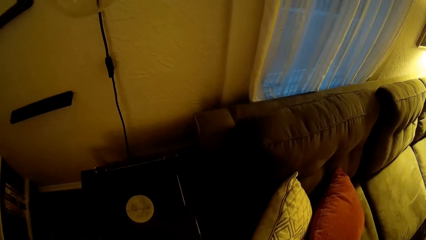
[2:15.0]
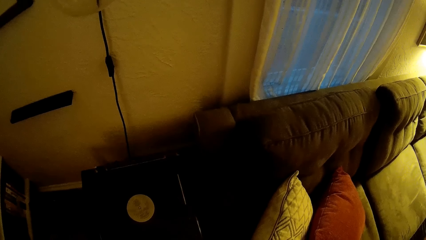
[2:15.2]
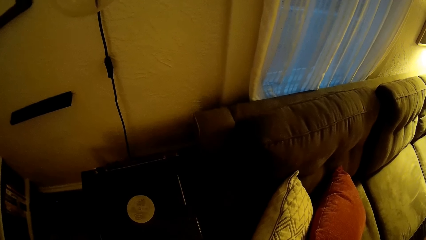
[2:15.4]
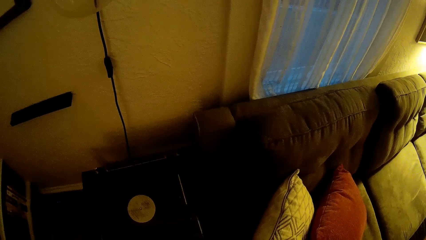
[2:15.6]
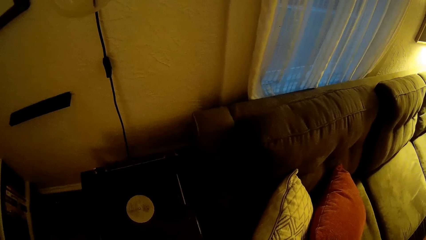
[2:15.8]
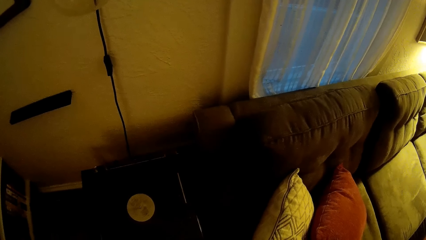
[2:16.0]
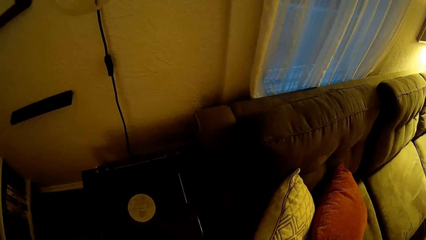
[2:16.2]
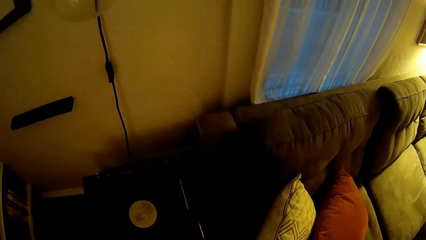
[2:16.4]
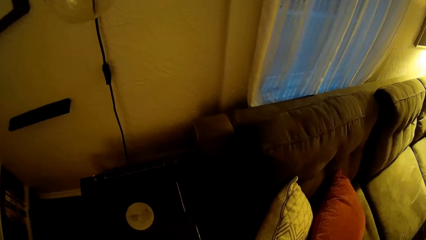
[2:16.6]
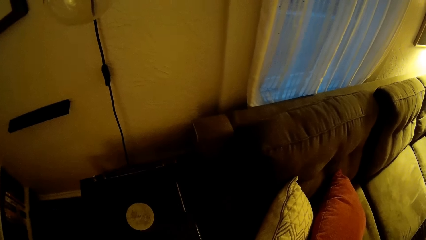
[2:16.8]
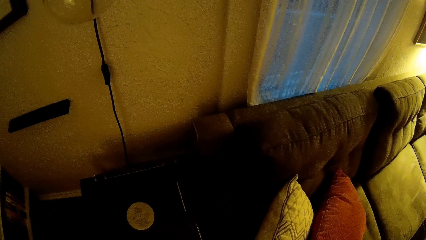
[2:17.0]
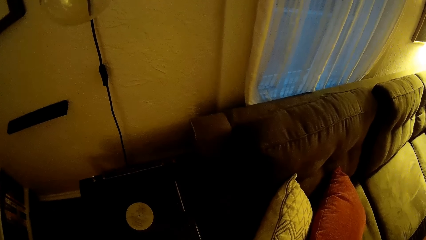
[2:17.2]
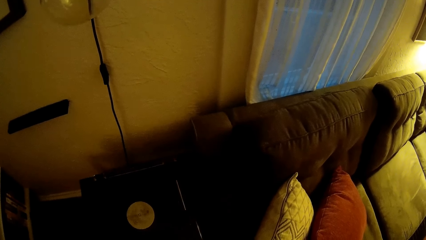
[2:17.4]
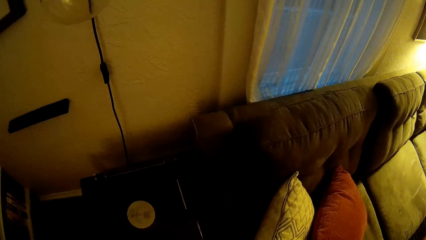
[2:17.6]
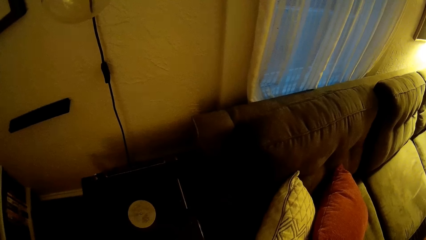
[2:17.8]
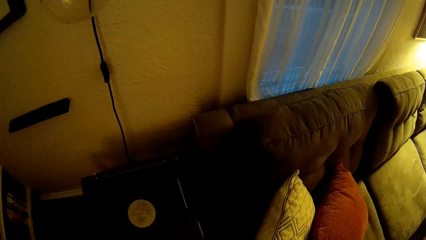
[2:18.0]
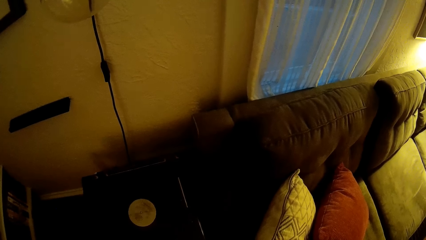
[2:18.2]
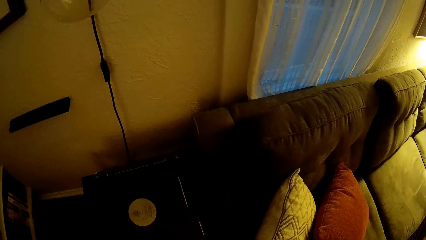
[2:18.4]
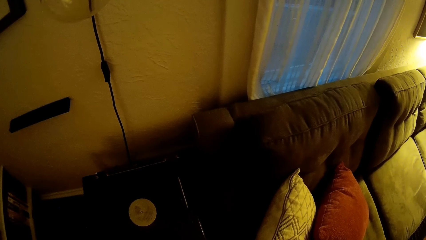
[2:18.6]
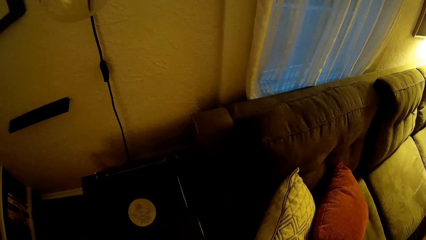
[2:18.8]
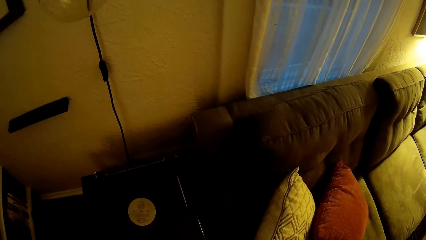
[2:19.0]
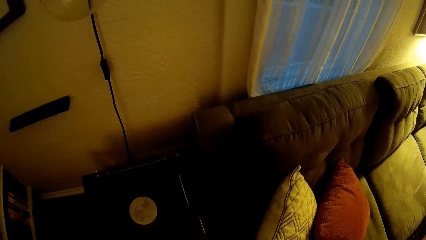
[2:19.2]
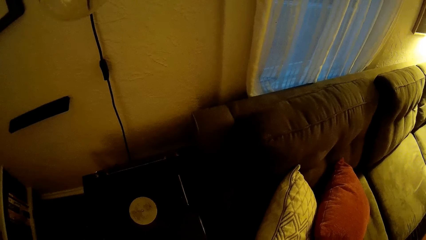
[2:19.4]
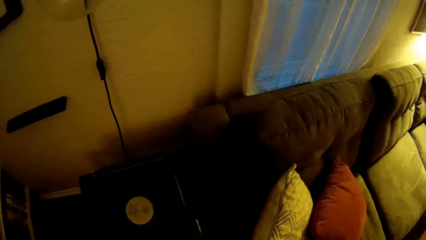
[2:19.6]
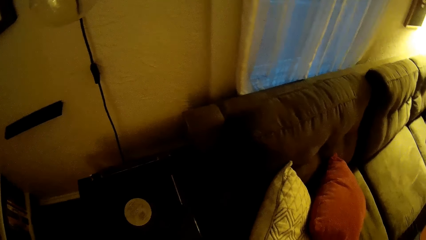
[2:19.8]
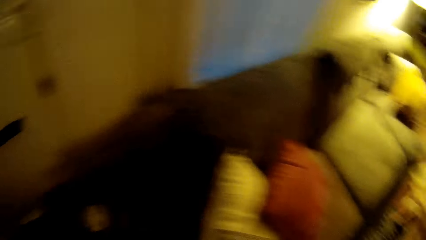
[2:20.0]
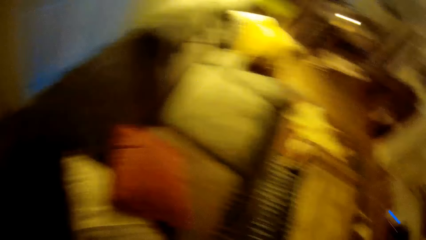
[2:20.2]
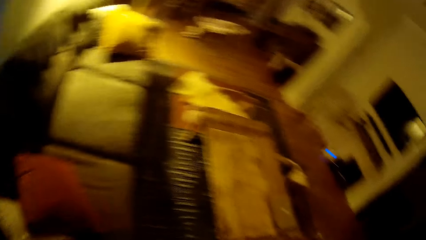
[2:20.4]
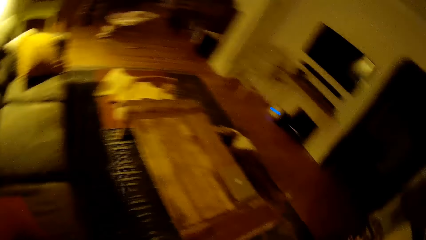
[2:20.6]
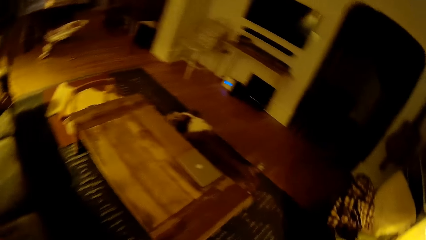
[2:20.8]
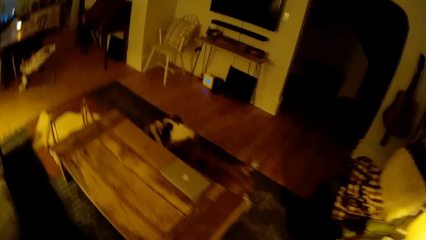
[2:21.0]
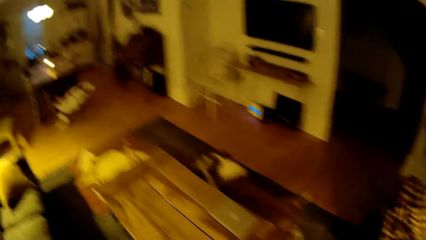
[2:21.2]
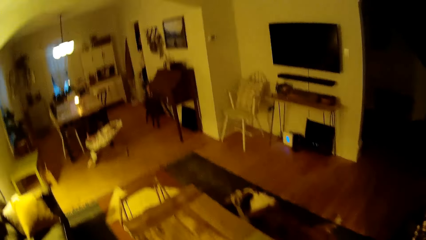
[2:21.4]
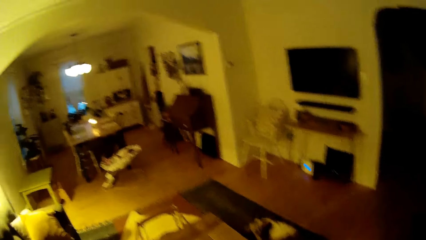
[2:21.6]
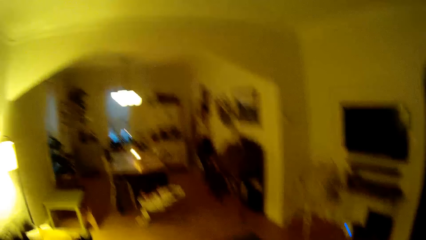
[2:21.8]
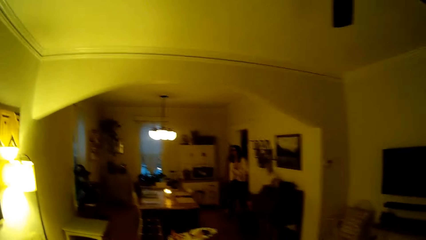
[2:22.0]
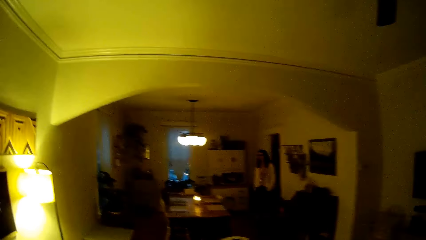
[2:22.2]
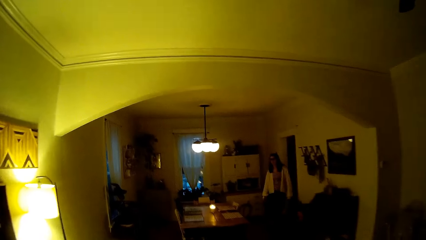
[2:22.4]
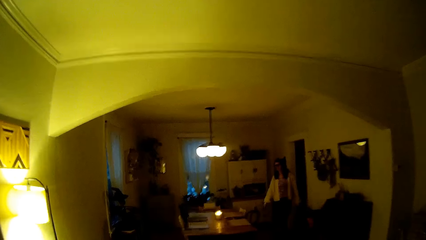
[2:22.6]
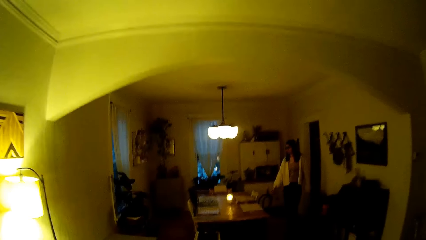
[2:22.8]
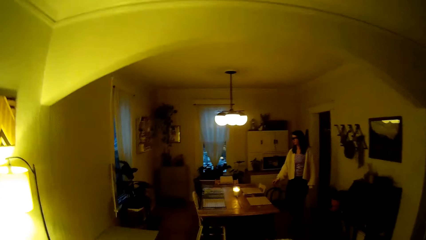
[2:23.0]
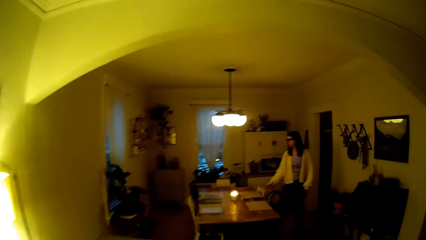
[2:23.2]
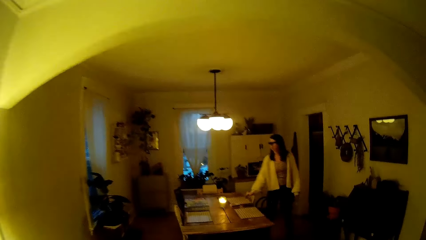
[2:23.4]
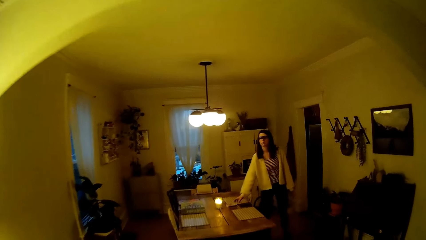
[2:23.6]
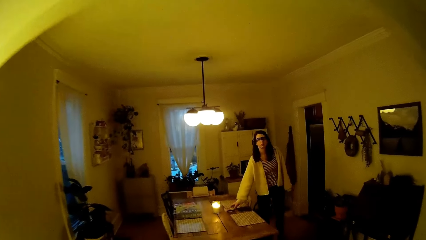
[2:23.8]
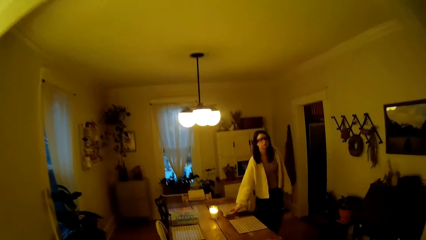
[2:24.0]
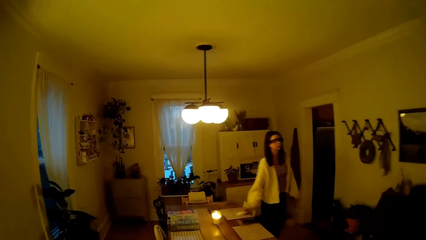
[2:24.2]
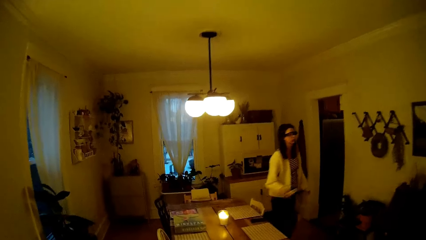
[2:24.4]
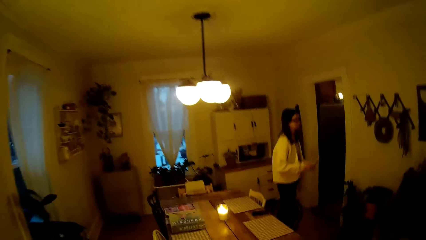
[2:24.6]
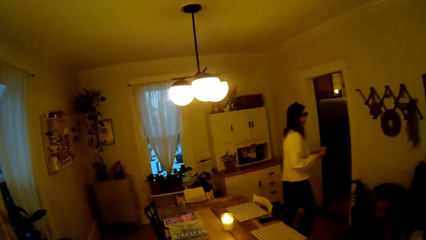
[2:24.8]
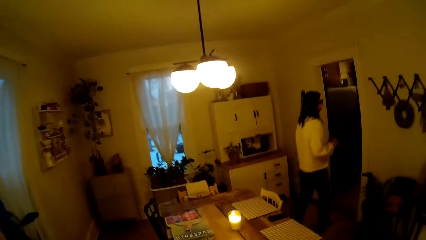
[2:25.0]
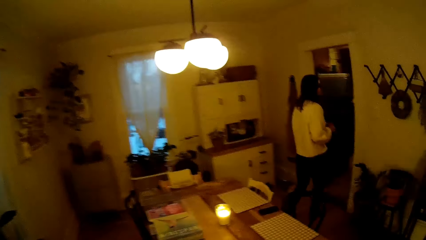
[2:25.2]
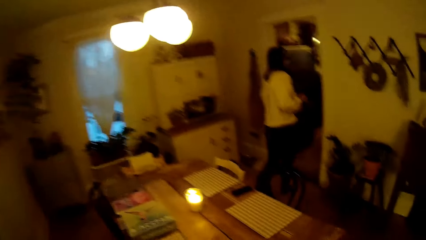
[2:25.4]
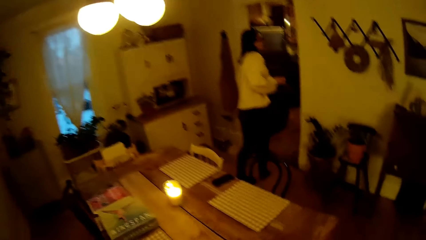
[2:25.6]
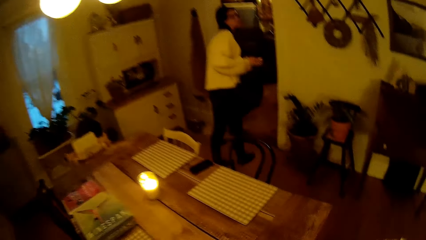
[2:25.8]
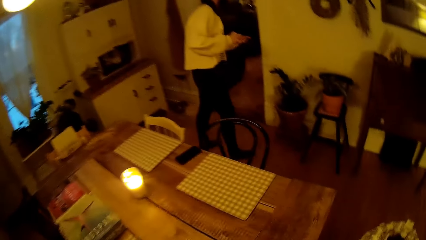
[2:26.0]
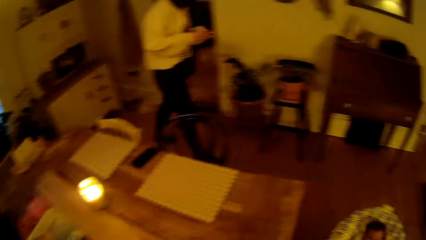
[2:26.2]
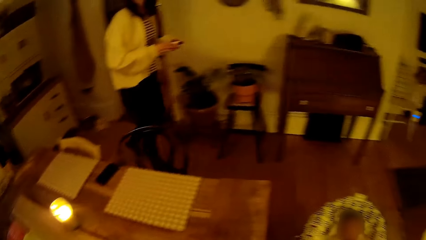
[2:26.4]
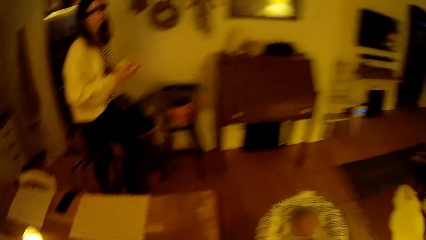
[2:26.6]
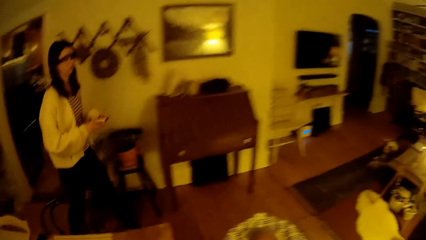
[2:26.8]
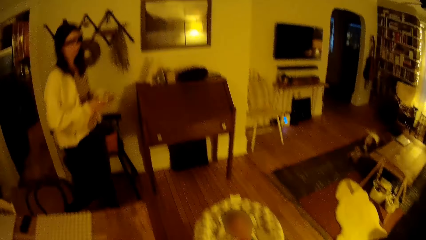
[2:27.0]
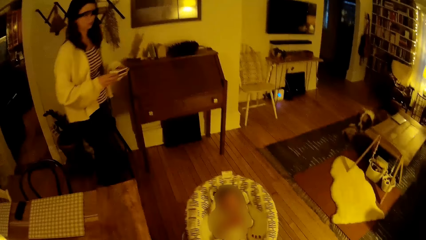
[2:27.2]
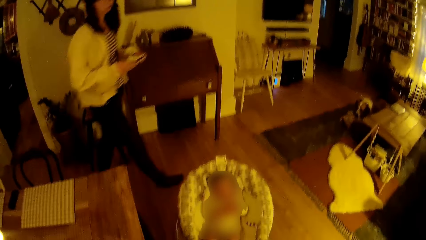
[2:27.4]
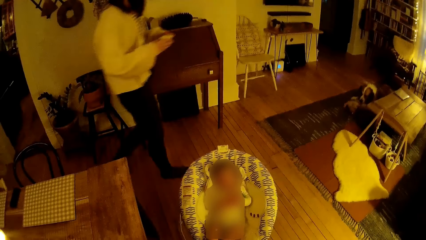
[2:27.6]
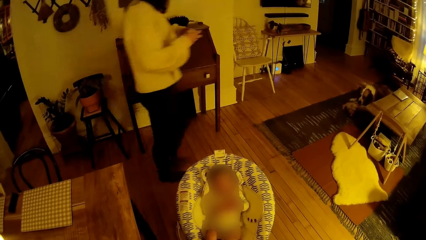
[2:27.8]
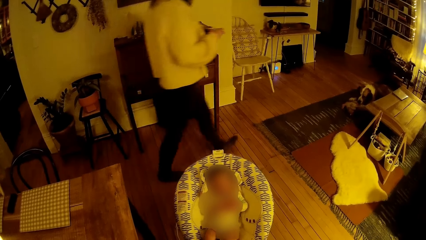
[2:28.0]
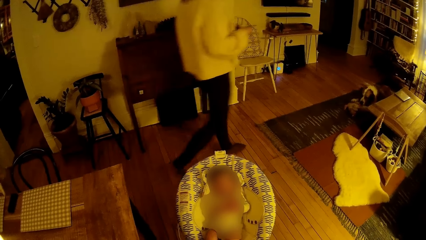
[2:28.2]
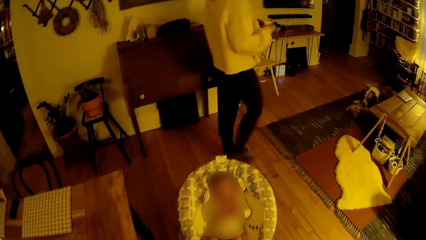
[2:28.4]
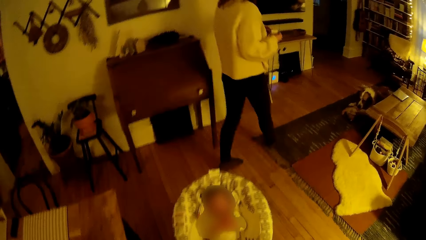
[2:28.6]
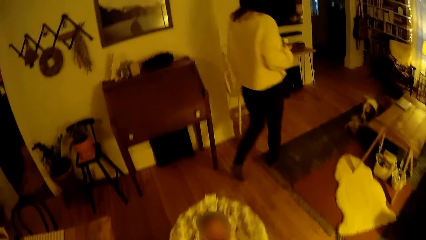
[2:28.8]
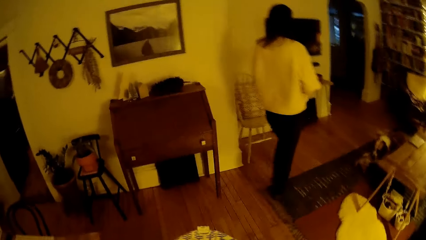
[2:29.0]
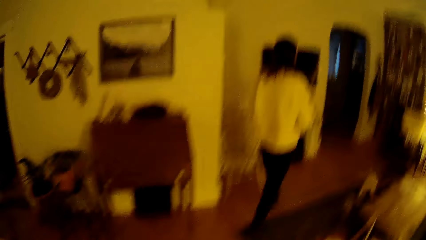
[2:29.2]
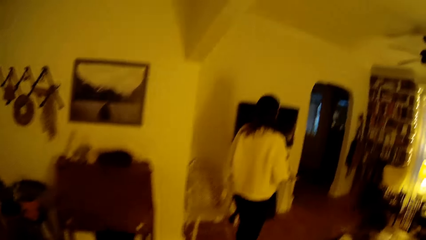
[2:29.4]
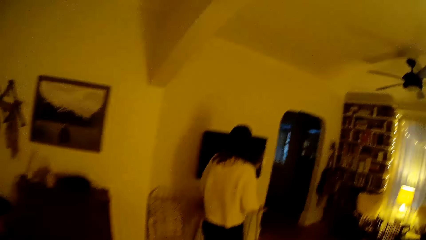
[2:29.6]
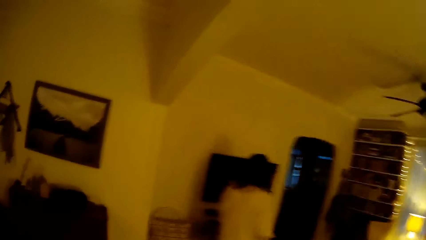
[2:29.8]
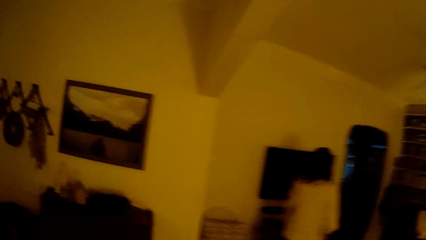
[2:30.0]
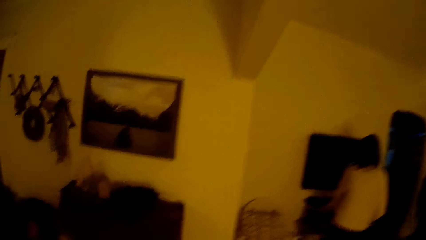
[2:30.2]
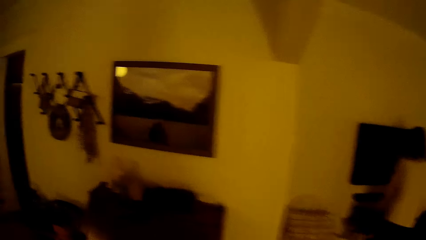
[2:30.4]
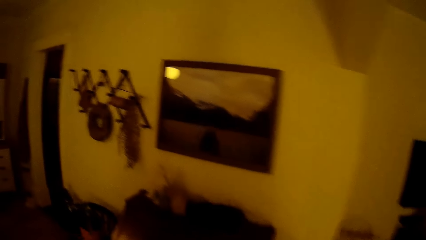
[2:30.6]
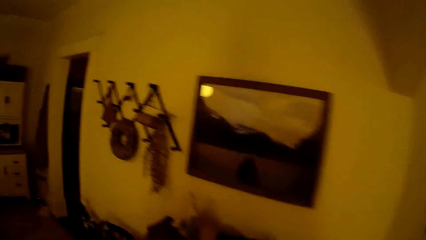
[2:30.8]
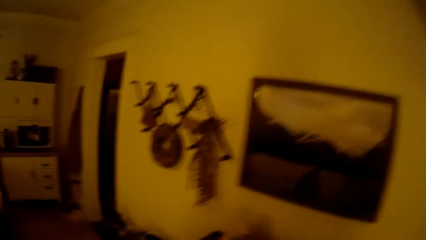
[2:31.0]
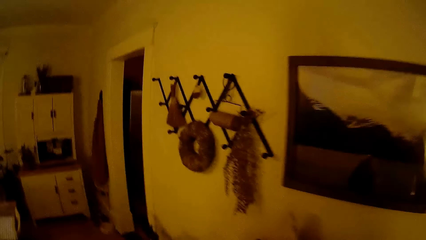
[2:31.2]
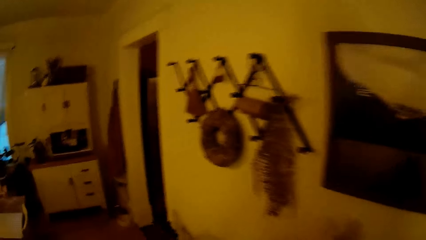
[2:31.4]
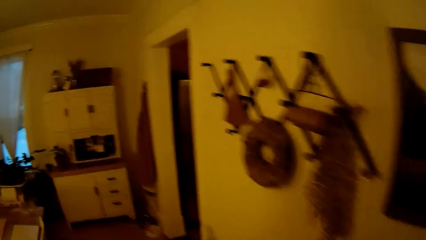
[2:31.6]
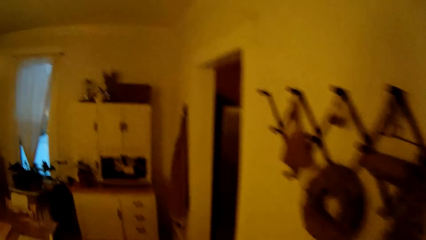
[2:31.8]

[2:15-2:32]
The camera wearer walks away. A woman picks up a phone or box from the table with her right hand. The woman walks around. The camera wearer looks at the baby.
